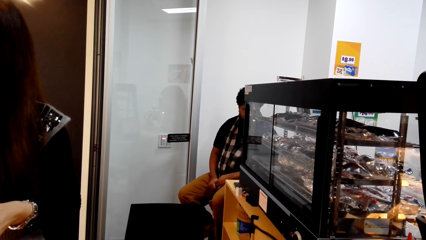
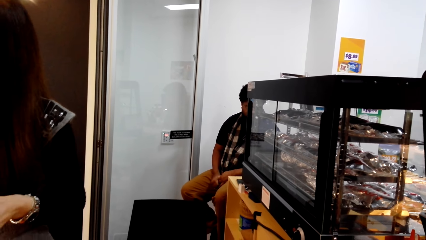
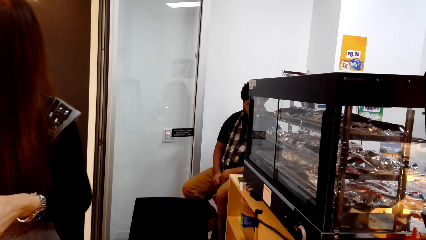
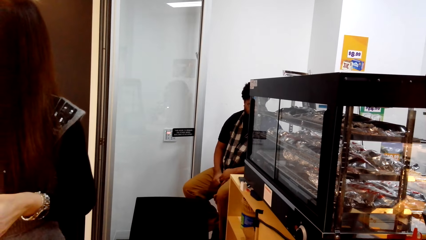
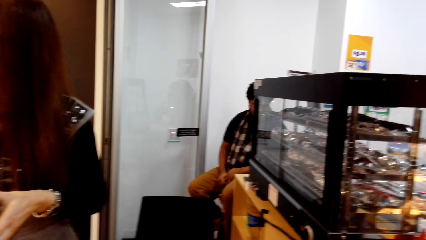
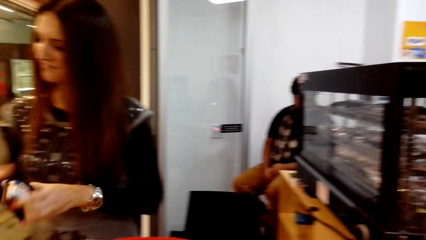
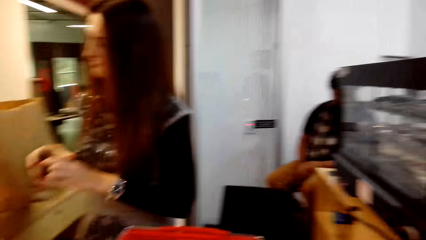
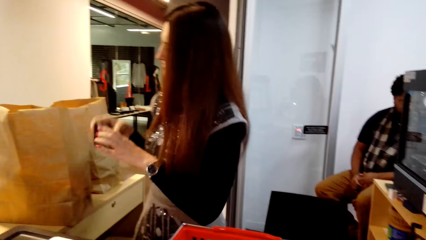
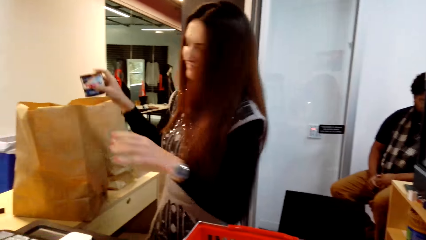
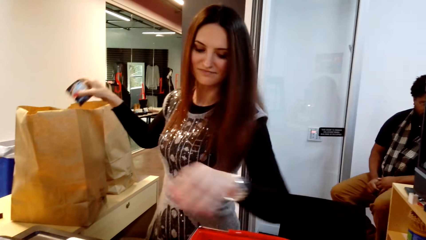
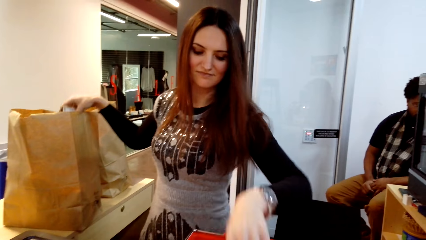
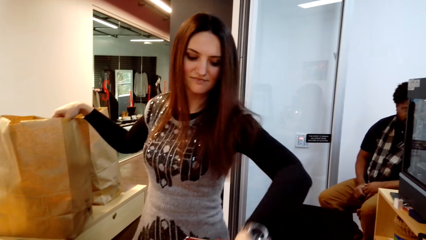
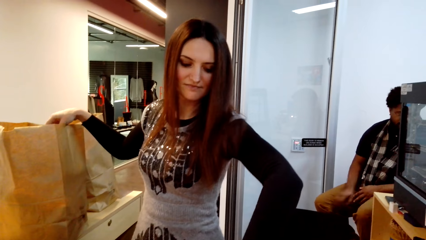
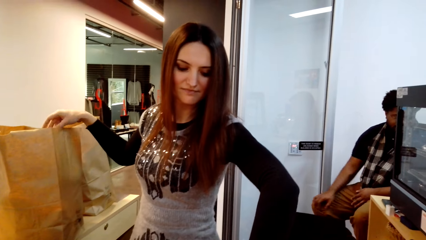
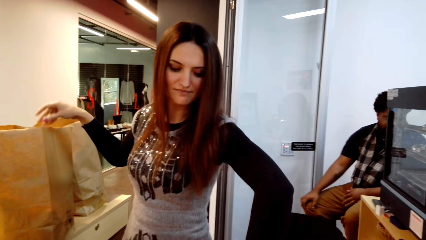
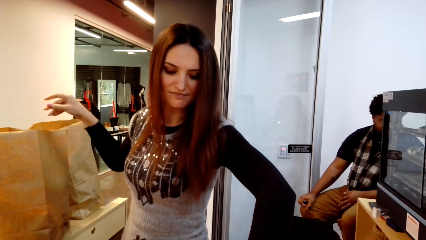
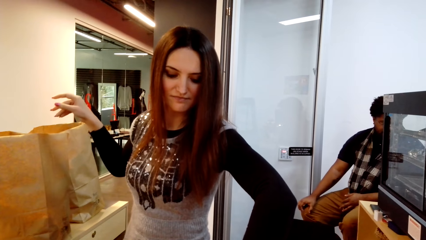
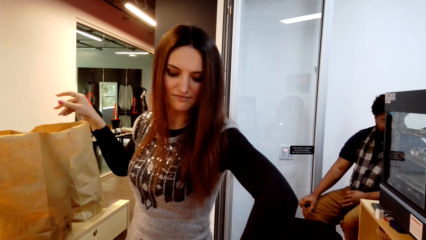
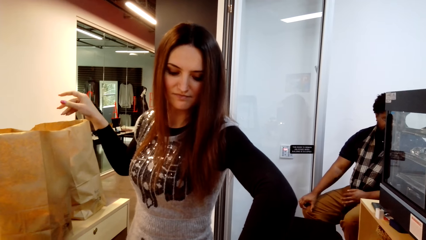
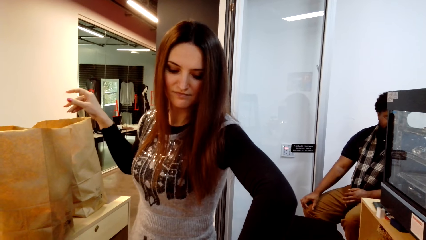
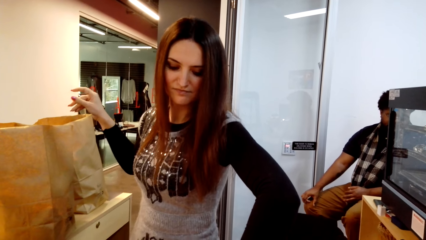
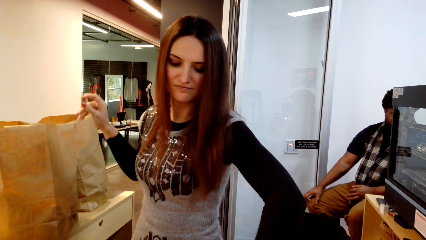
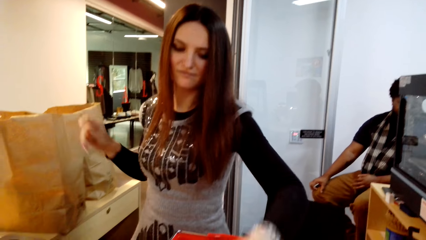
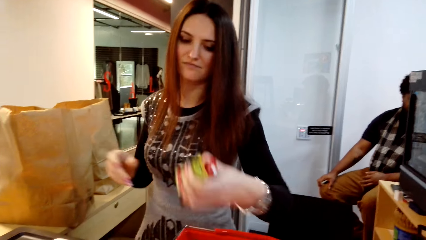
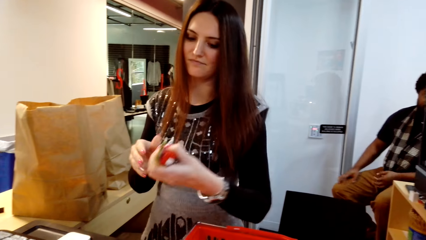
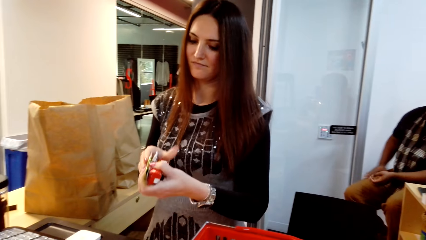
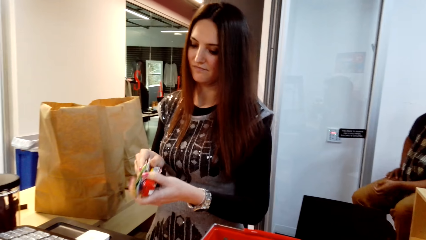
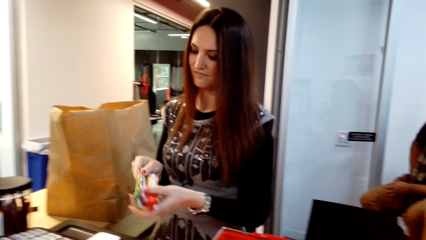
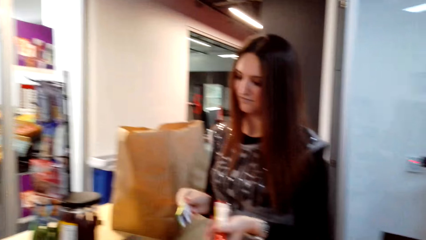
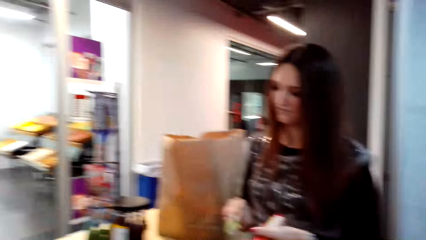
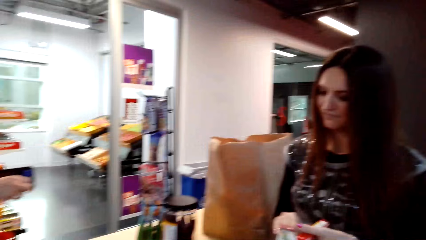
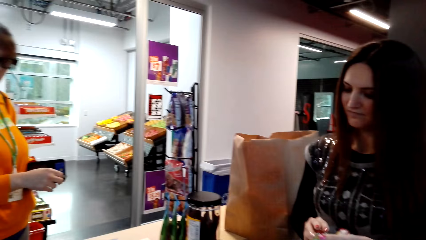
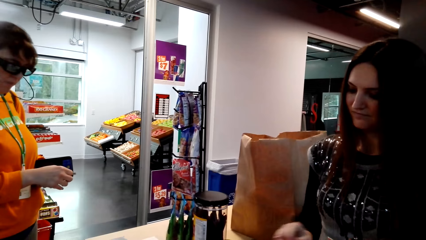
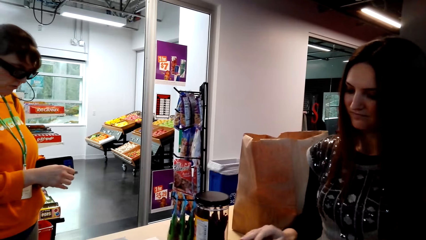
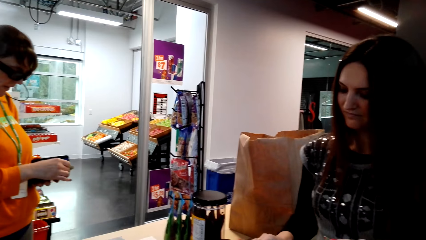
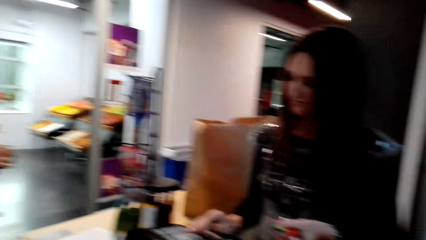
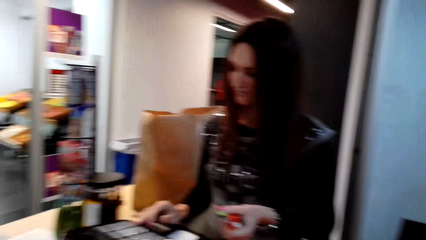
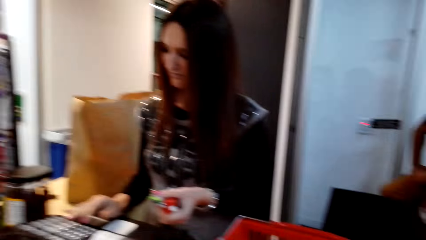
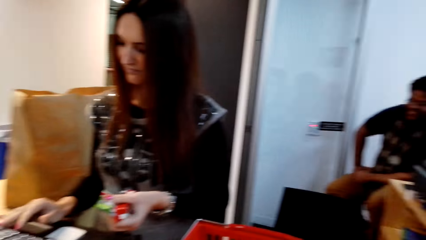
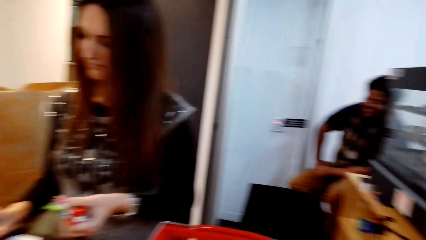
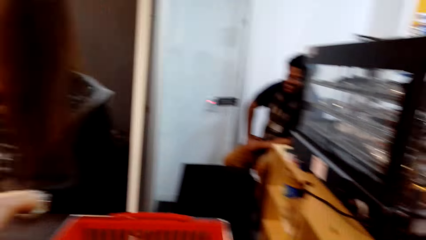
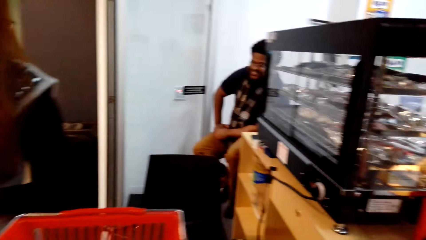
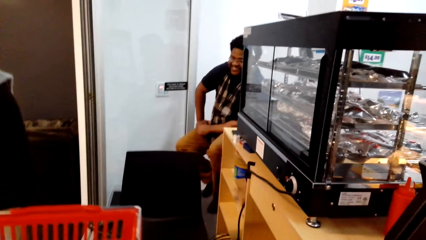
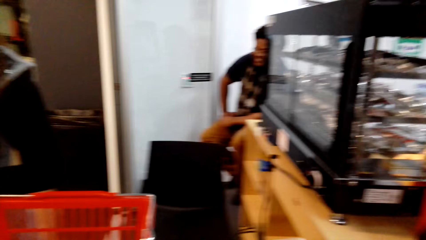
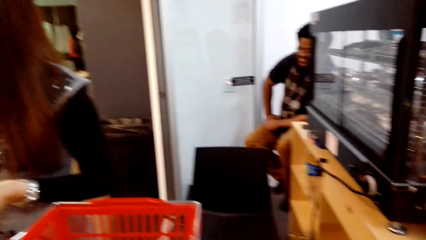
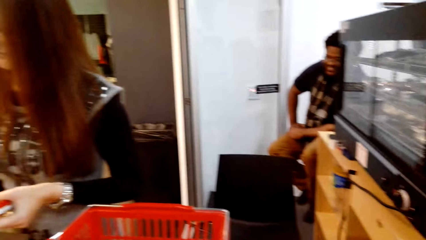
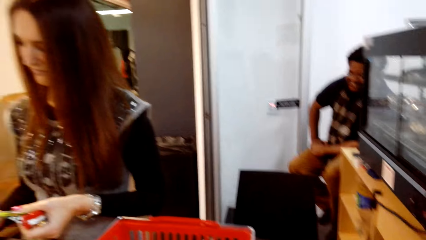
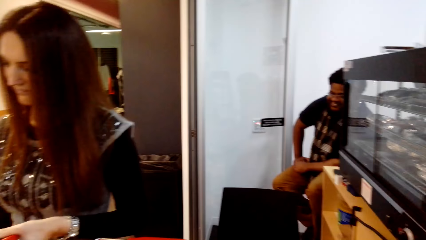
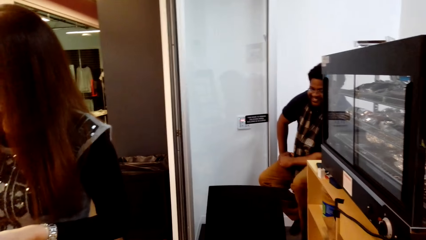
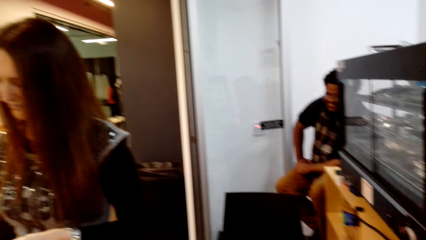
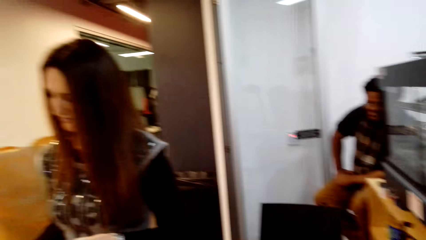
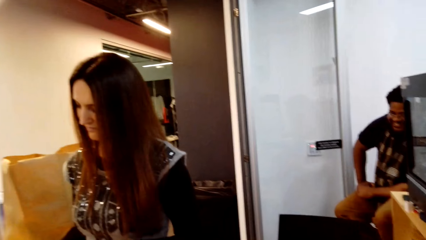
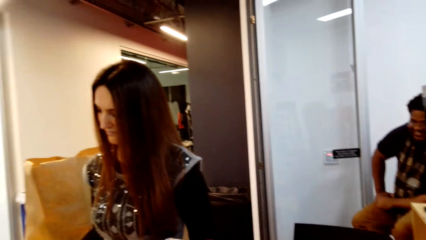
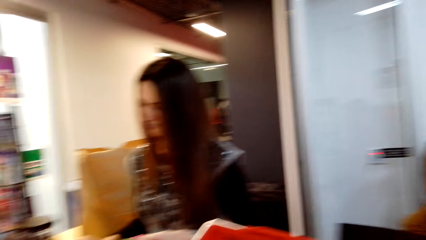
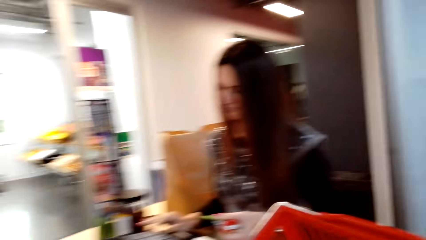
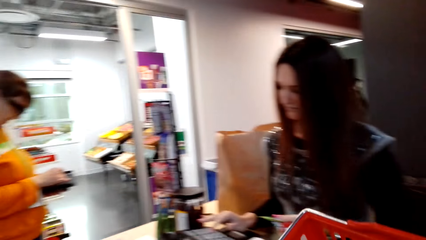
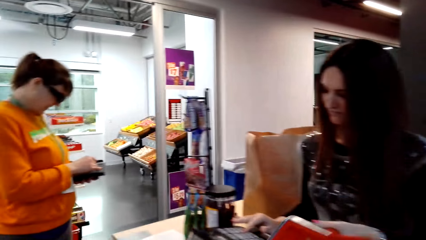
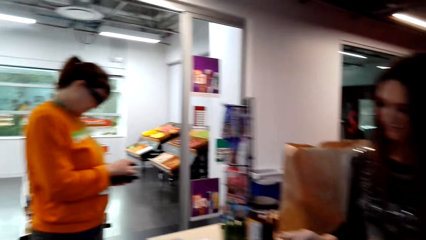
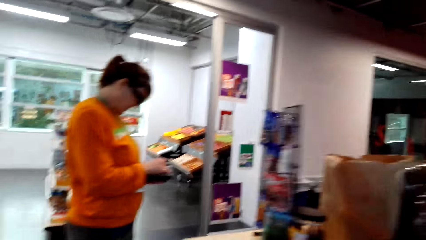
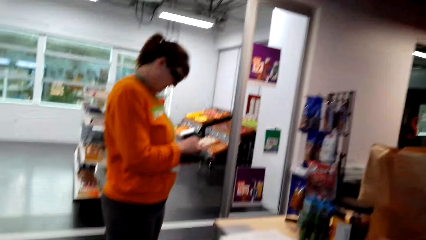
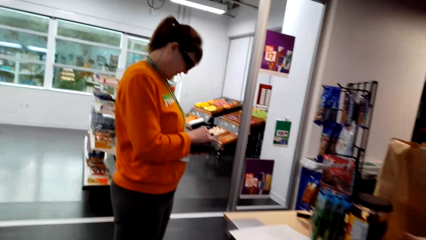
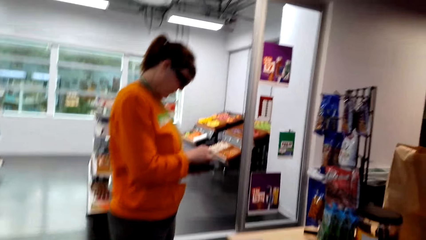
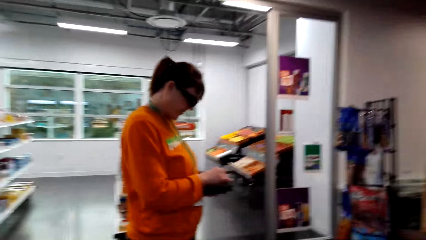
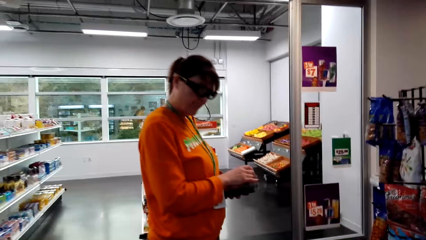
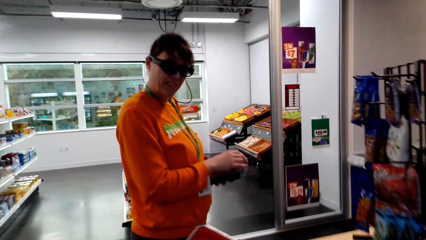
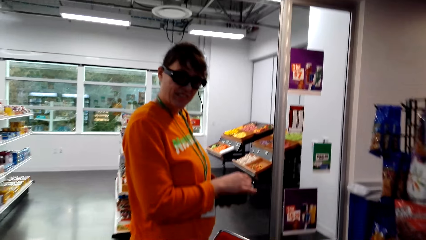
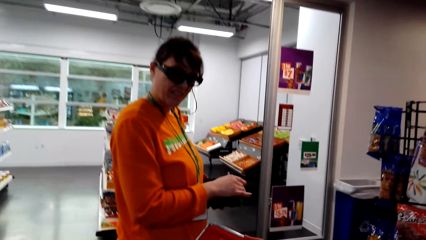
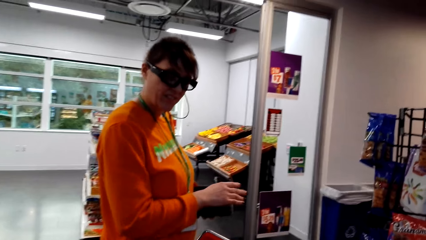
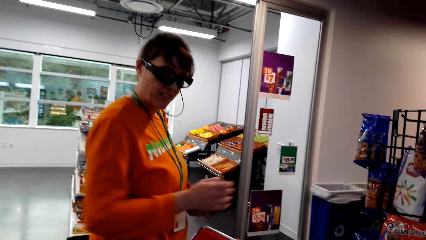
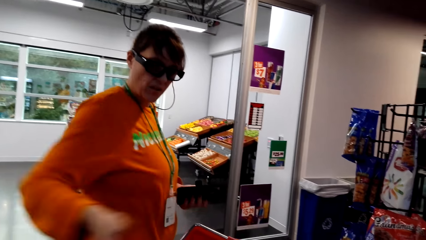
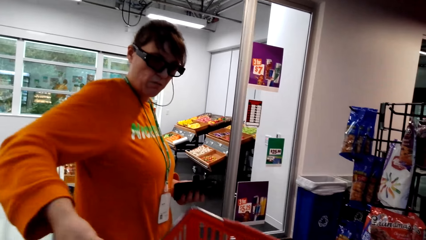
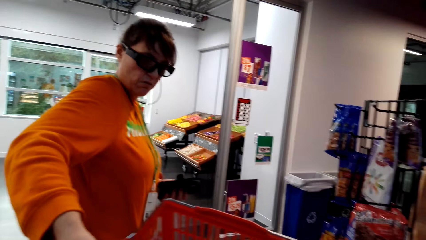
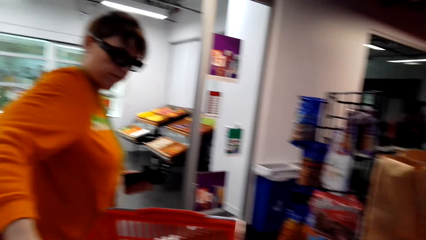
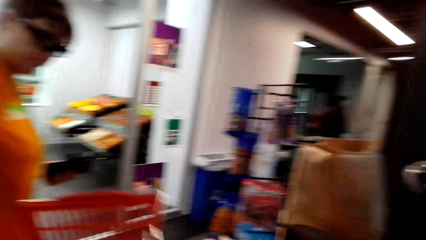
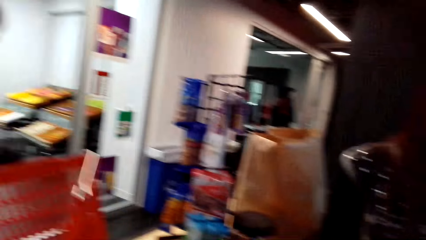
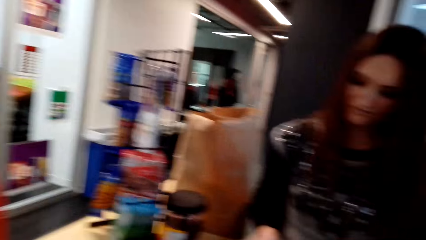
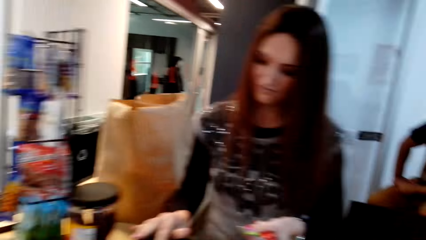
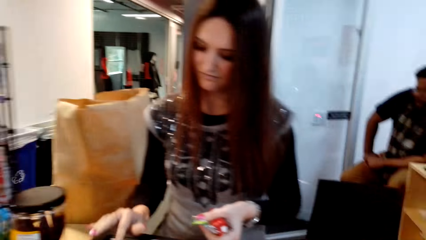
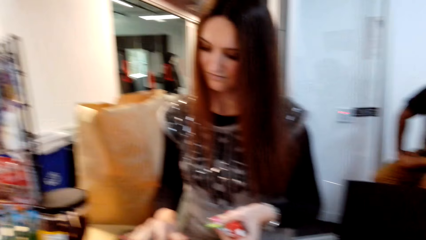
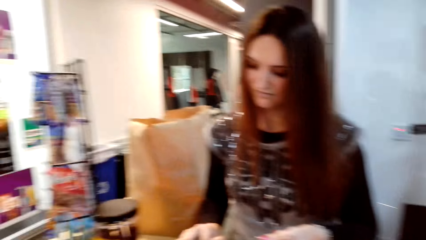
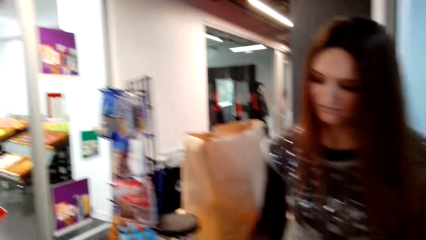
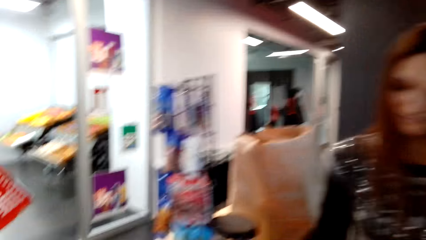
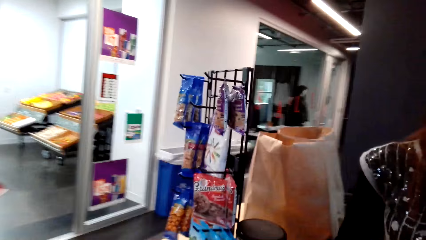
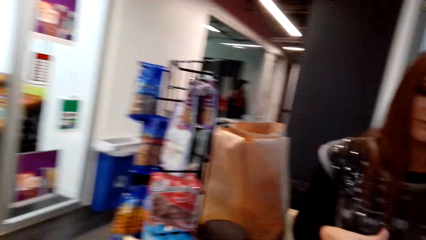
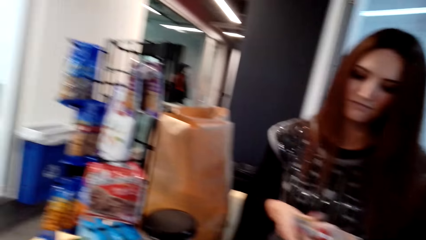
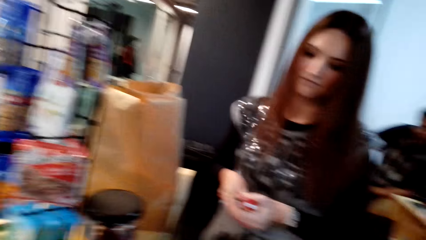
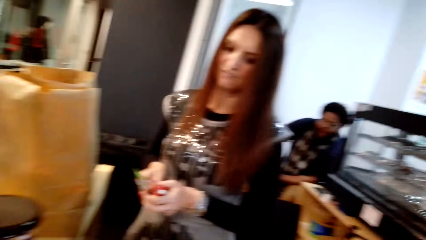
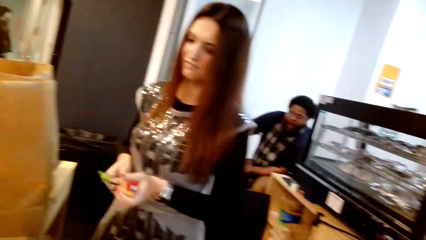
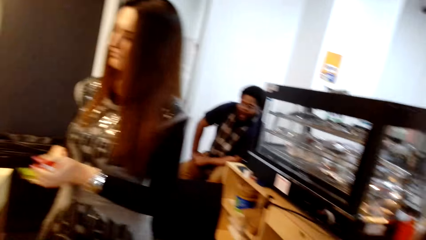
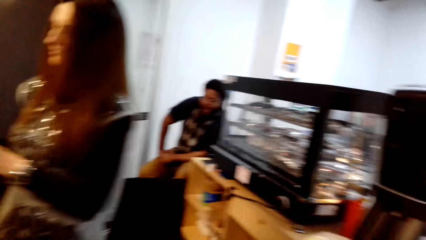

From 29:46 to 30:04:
The camera wearer stands on the floor. A woman puts something in the paper bag. She puts something in the paper bag again. She picks something in the shopping basket. Another woman stands on the floor. The first woman types on the computer. She holds something with her hands. The other woman stands on the floor. The camera wearer gives the tray to another woman. The first woman types on the computer. She stands on the floor.
